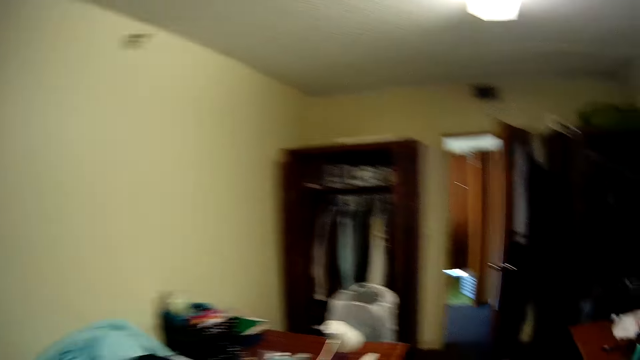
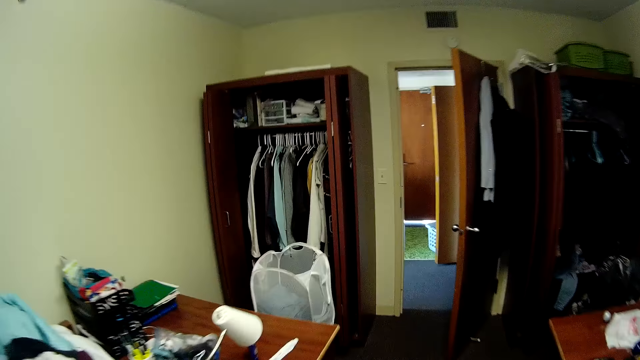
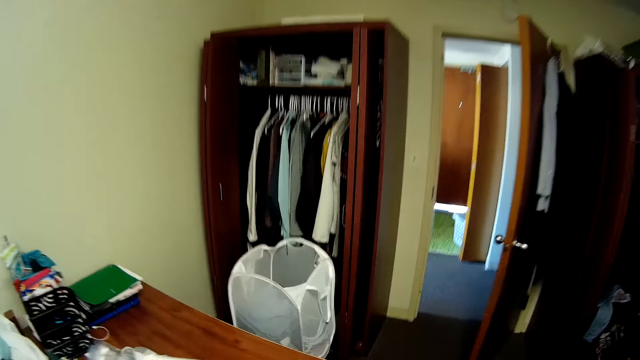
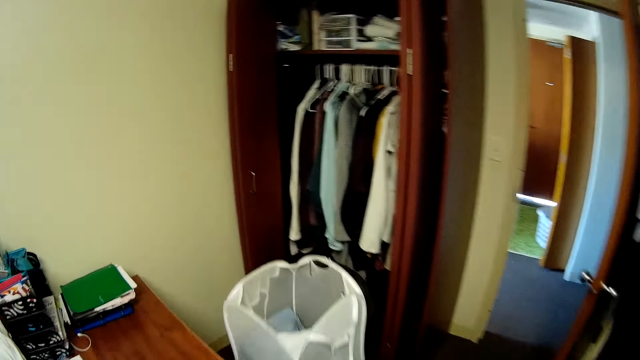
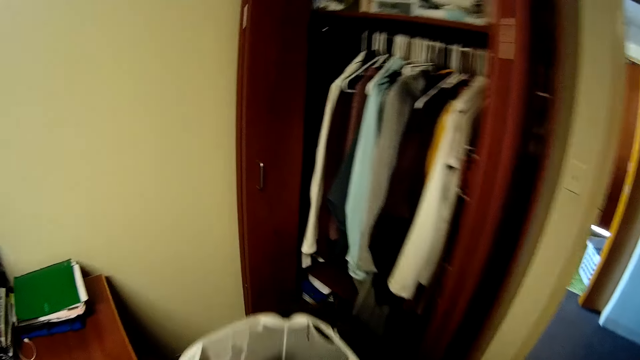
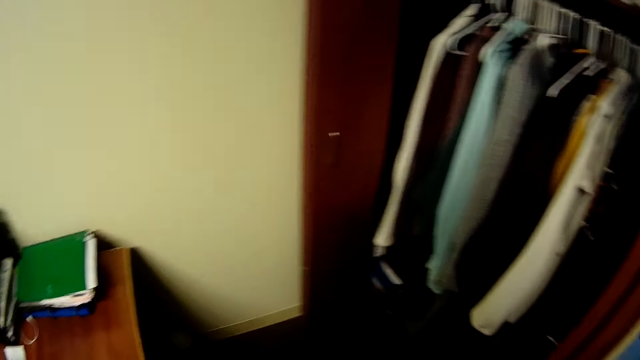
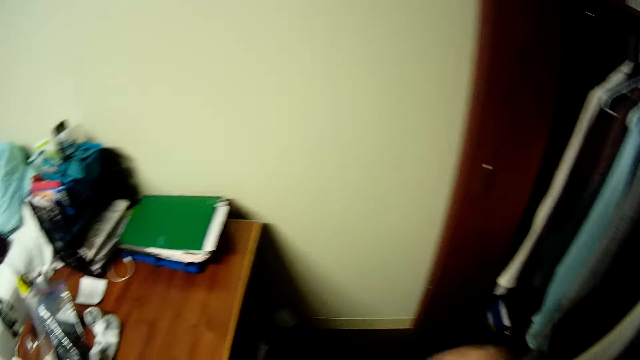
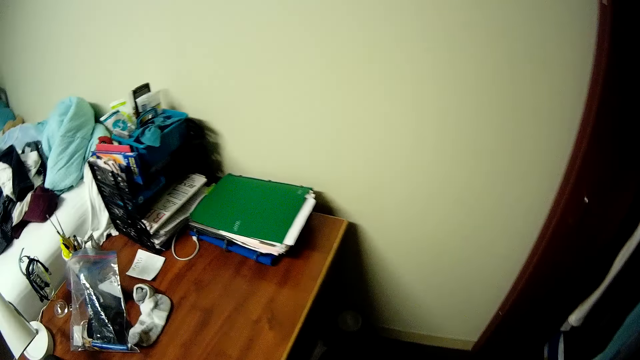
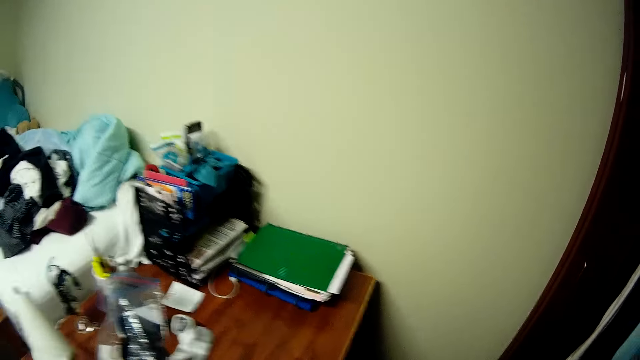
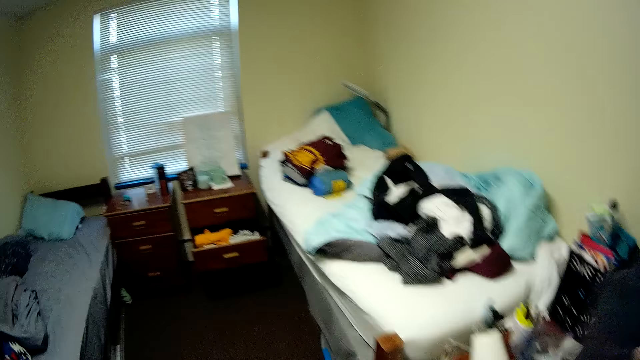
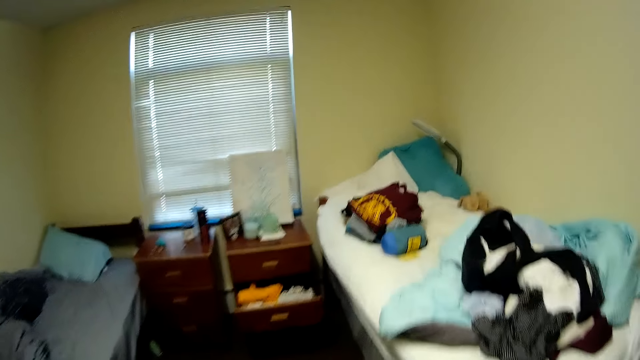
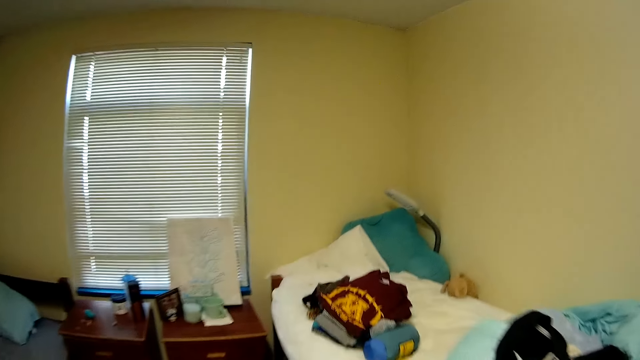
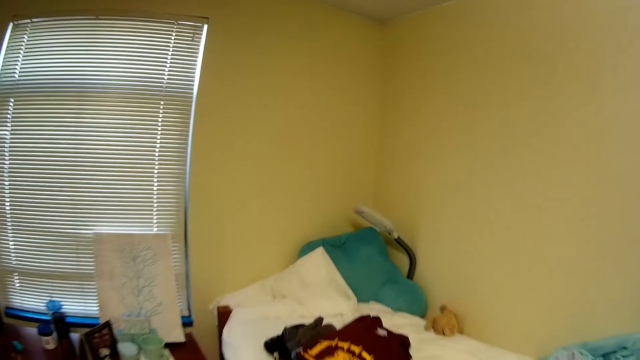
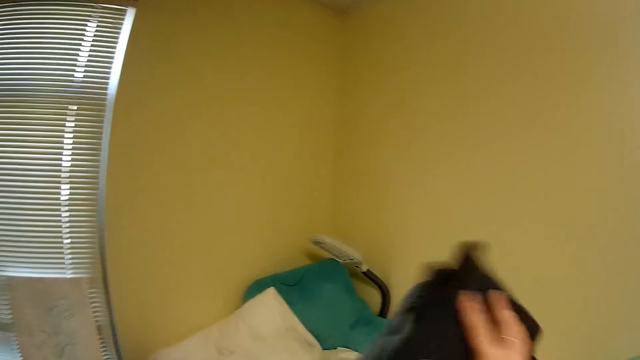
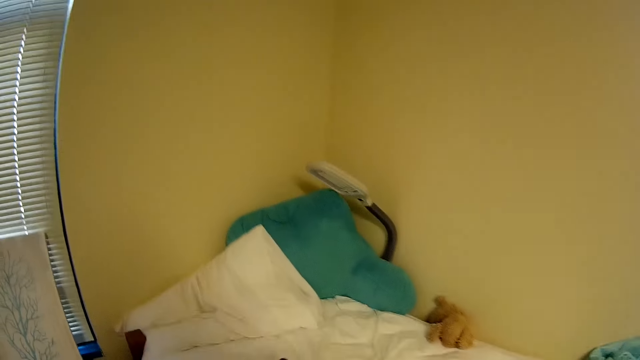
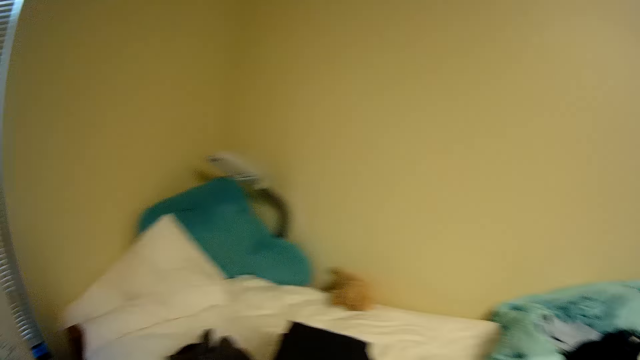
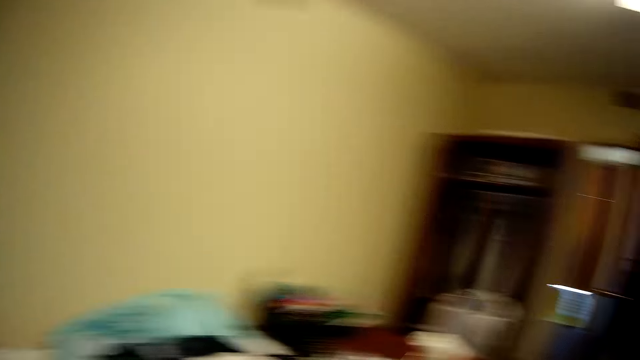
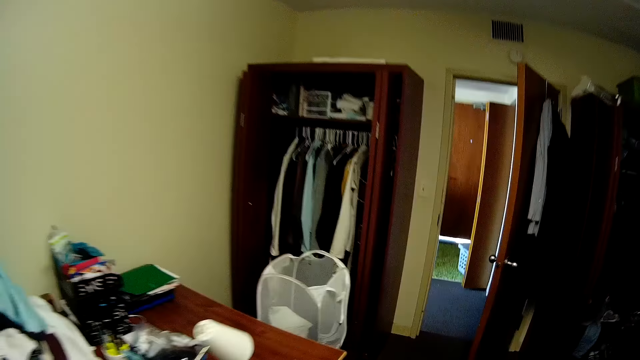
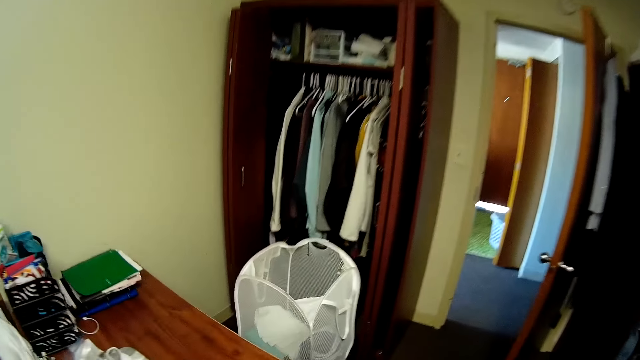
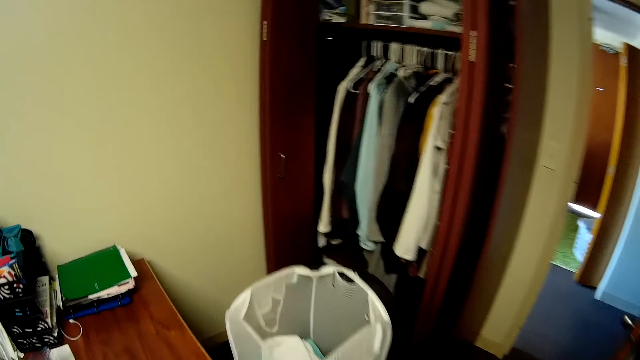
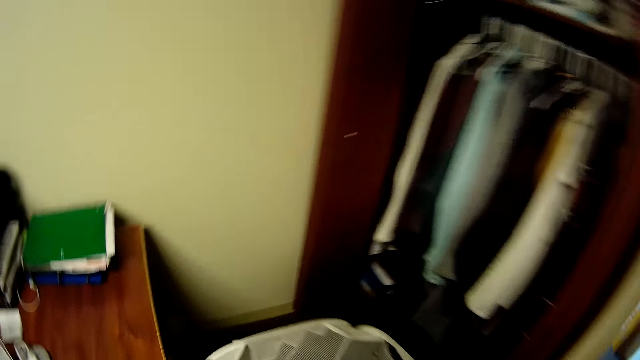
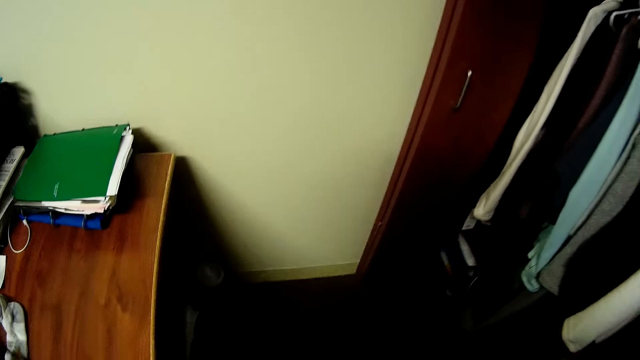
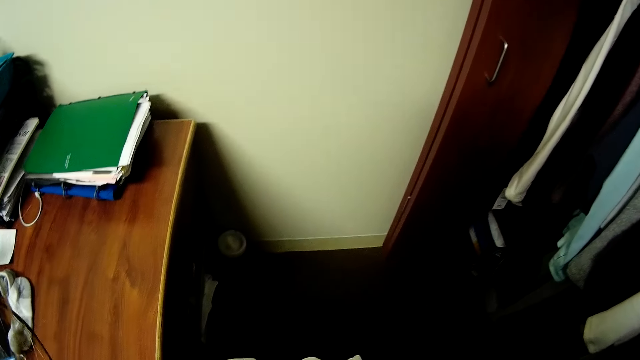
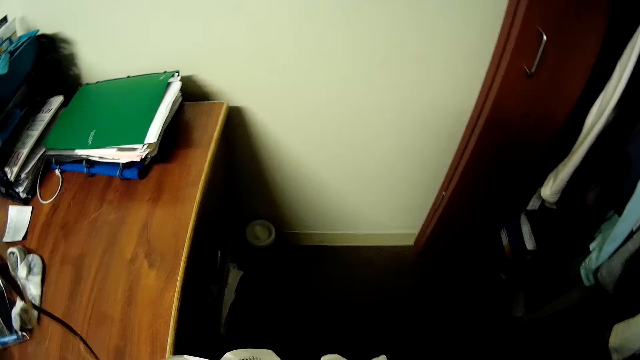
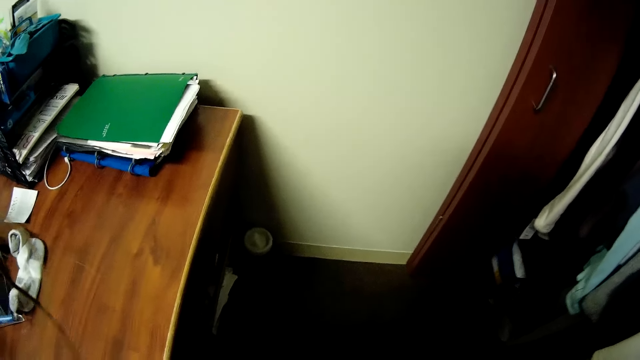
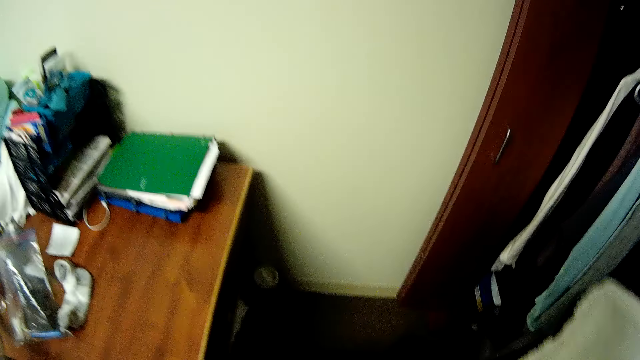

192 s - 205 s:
The camera wearer walks around. They look around. They walk around. They look at the rack.

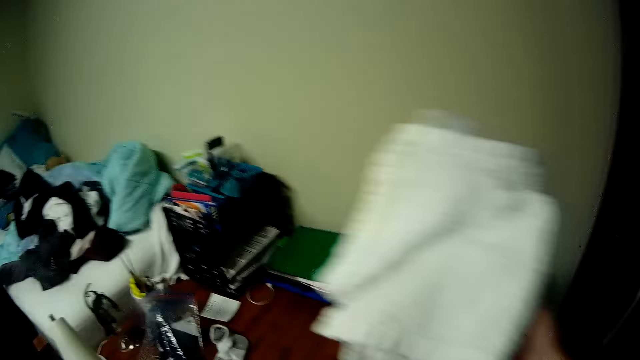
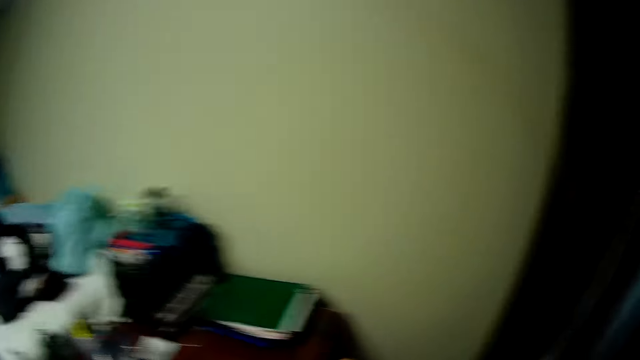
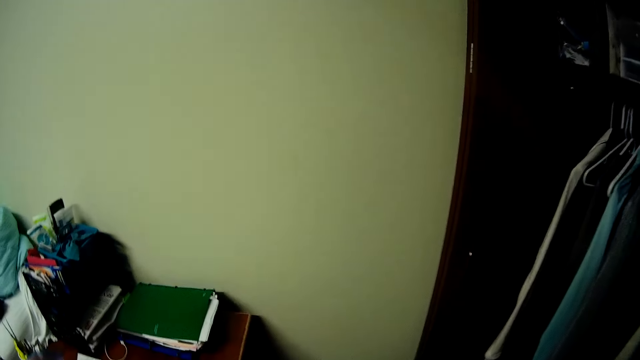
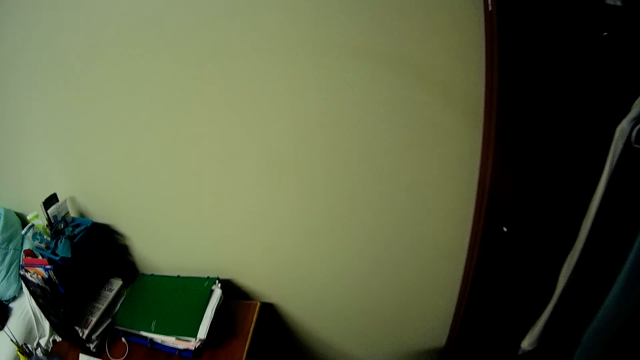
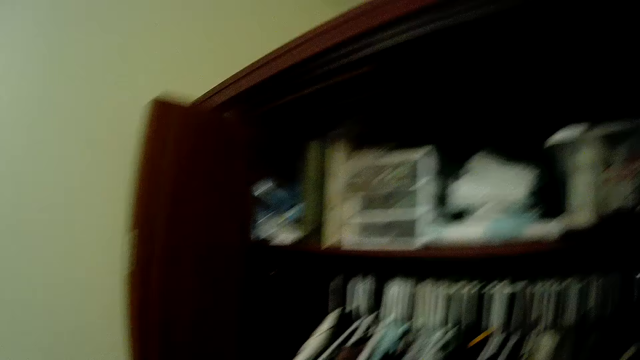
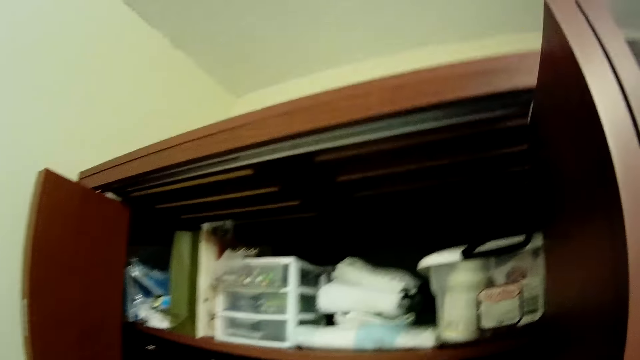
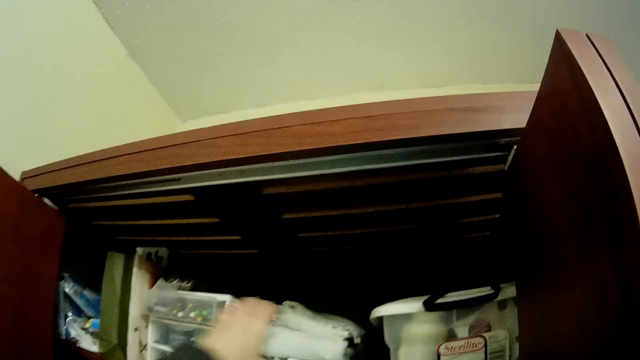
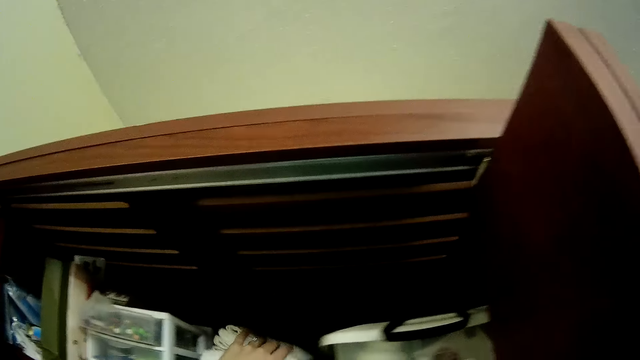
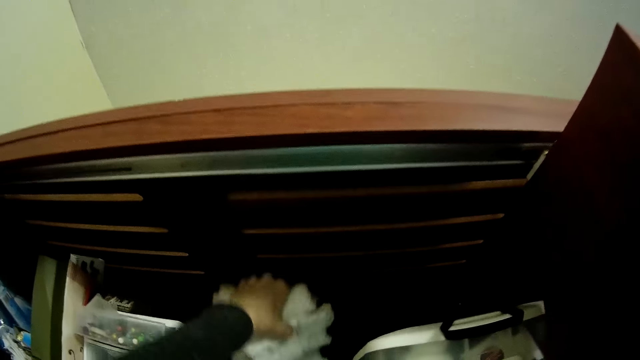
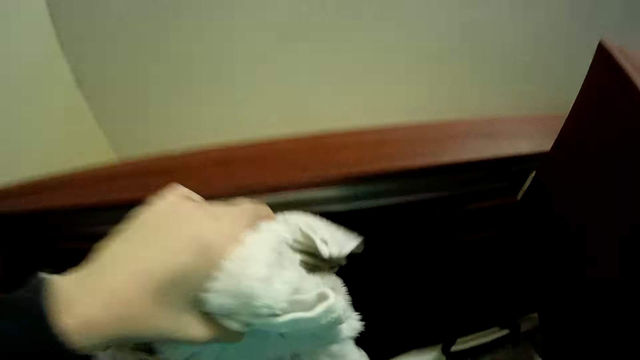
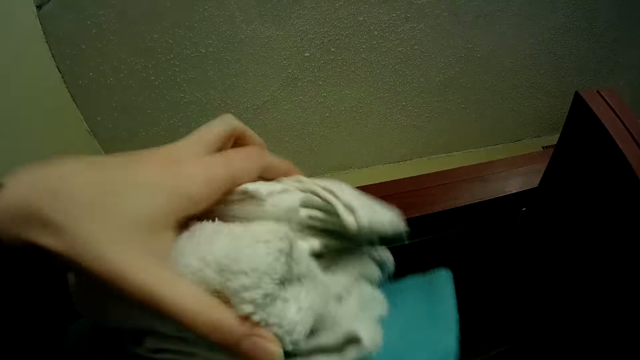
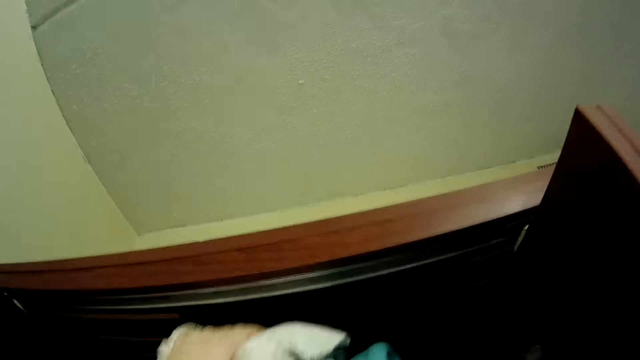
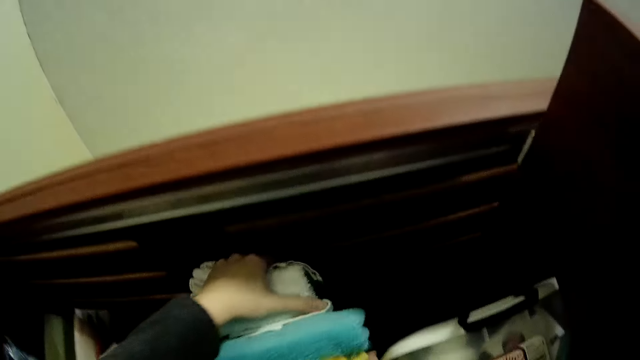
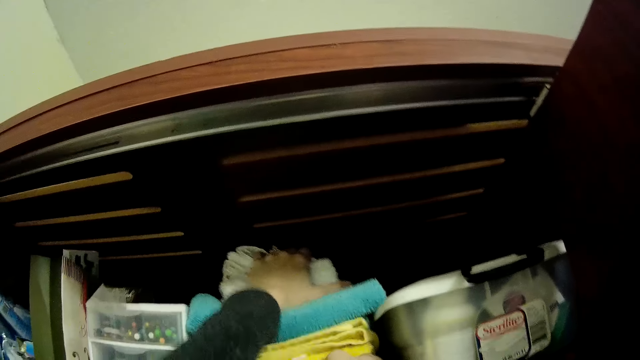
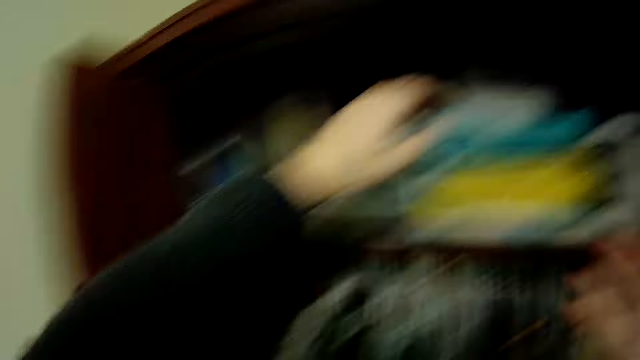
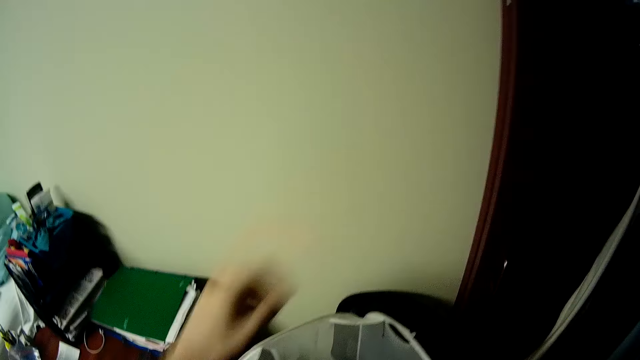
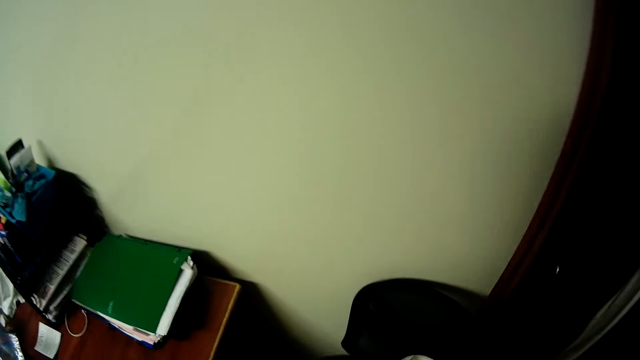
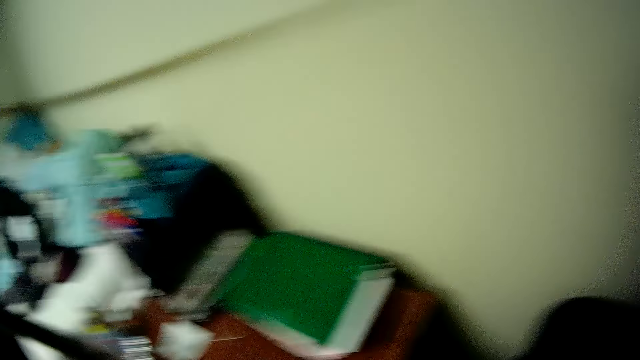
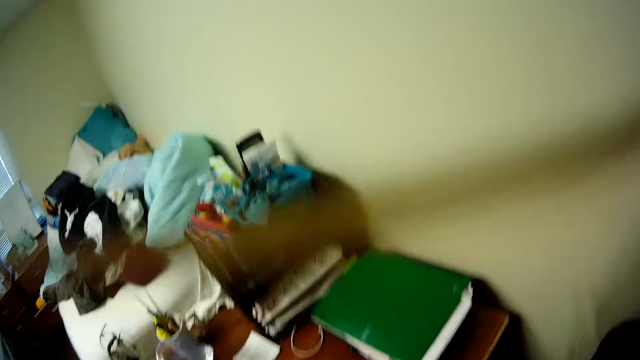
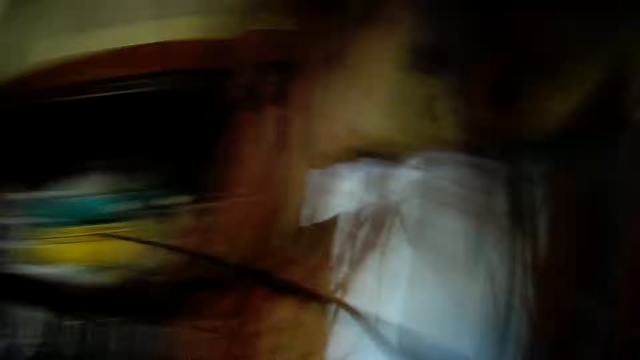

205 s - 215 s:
The camera wearer puts the towel on the table. They look around. They pick up the towel. They look at the rack.
